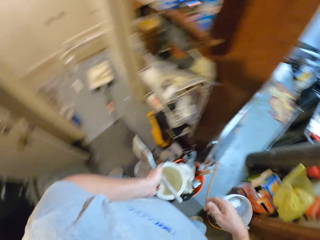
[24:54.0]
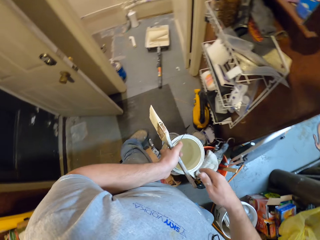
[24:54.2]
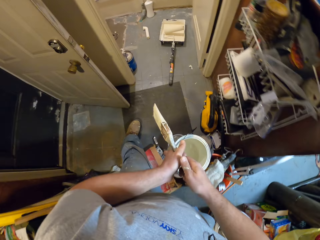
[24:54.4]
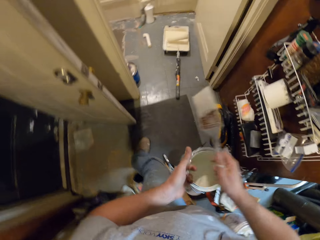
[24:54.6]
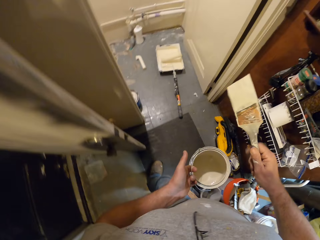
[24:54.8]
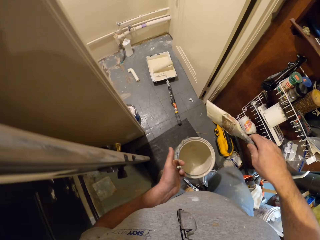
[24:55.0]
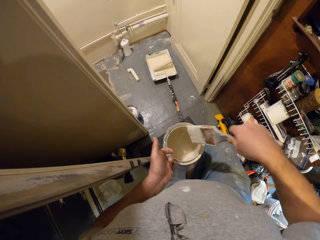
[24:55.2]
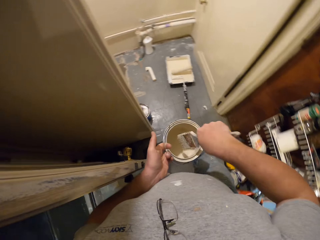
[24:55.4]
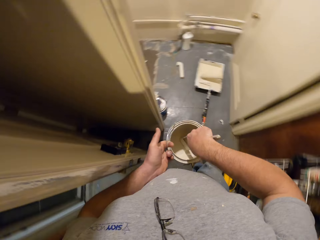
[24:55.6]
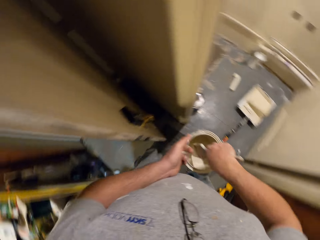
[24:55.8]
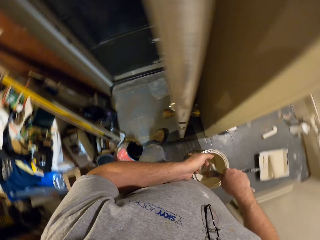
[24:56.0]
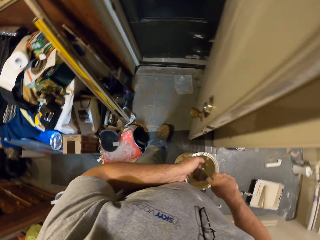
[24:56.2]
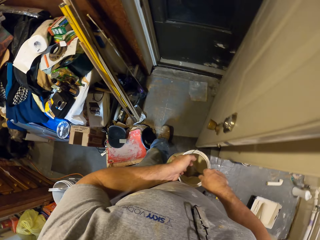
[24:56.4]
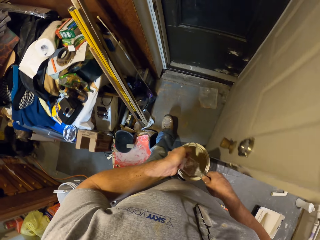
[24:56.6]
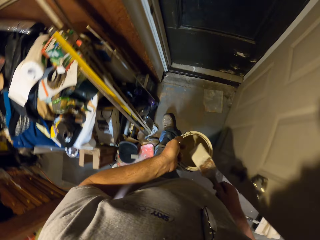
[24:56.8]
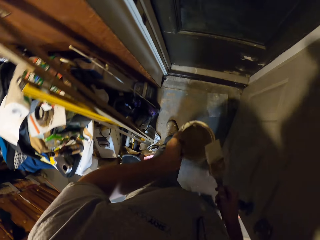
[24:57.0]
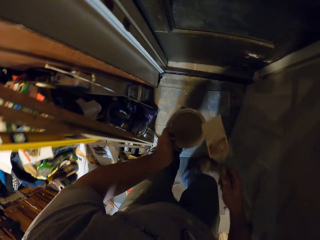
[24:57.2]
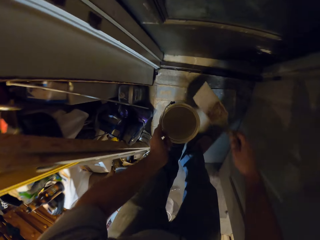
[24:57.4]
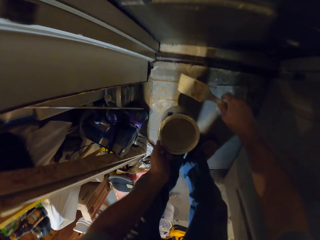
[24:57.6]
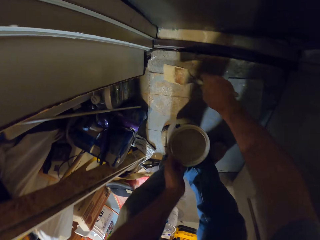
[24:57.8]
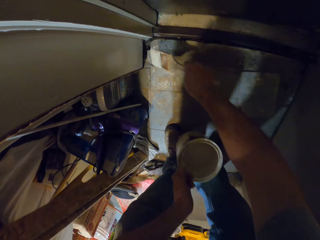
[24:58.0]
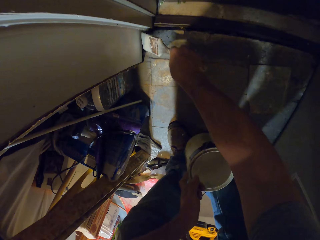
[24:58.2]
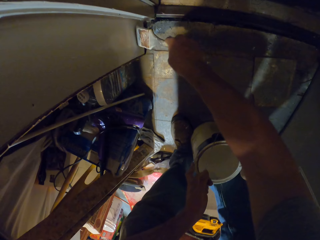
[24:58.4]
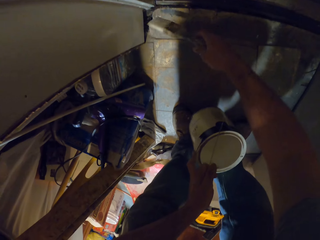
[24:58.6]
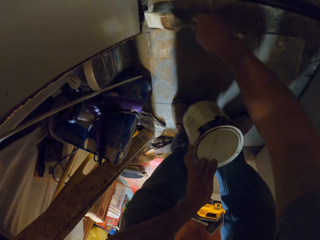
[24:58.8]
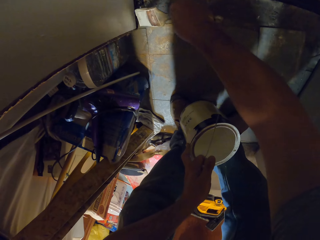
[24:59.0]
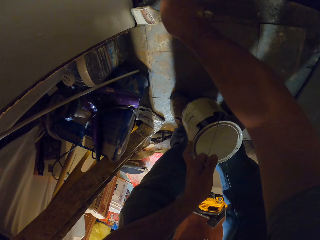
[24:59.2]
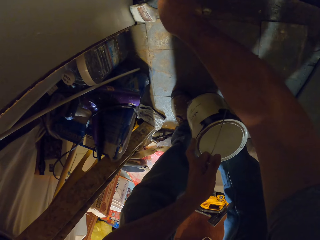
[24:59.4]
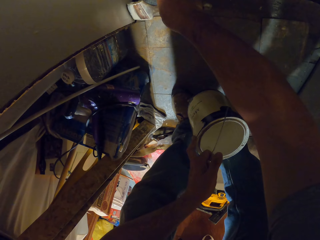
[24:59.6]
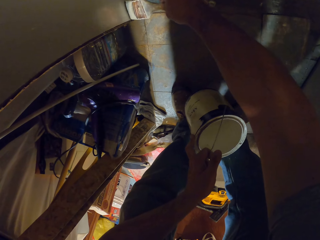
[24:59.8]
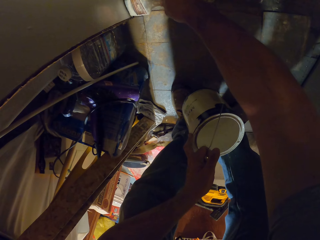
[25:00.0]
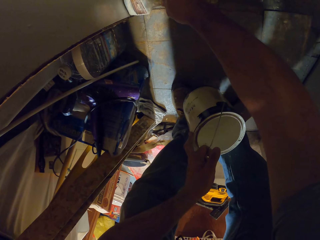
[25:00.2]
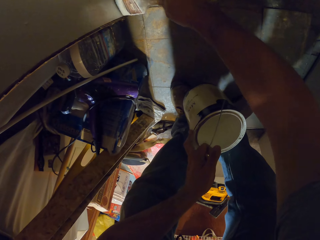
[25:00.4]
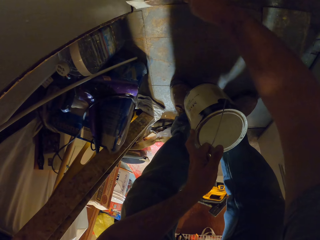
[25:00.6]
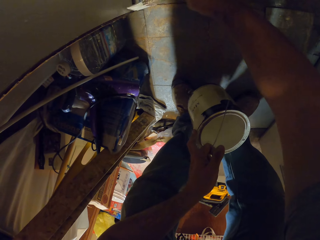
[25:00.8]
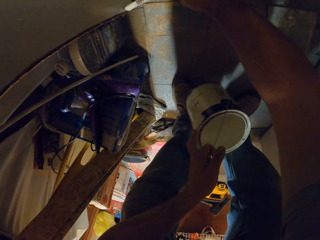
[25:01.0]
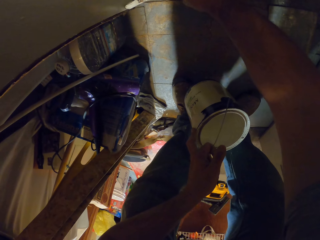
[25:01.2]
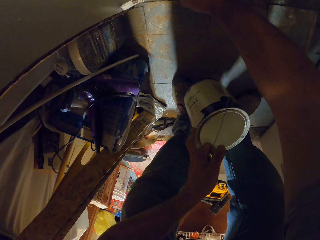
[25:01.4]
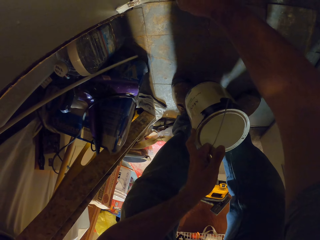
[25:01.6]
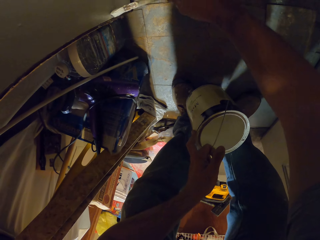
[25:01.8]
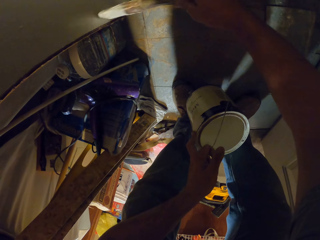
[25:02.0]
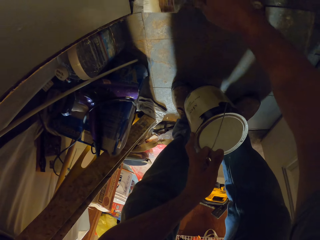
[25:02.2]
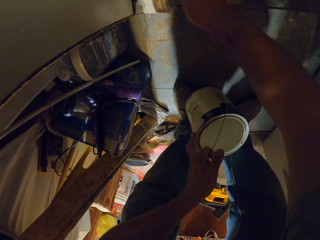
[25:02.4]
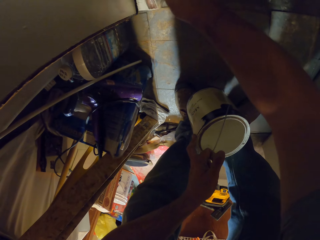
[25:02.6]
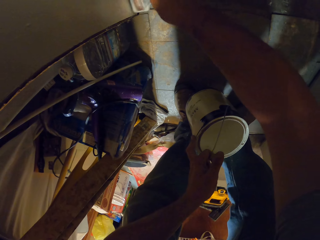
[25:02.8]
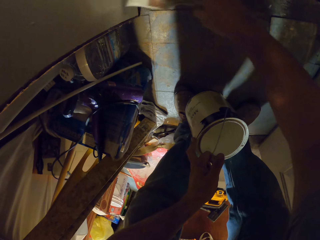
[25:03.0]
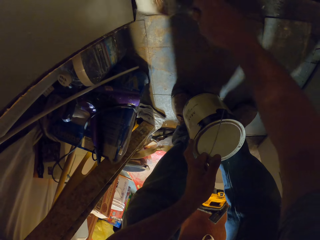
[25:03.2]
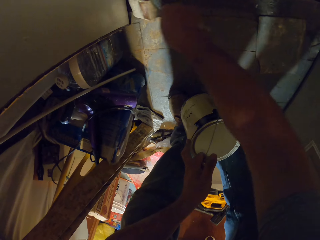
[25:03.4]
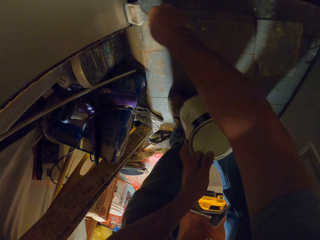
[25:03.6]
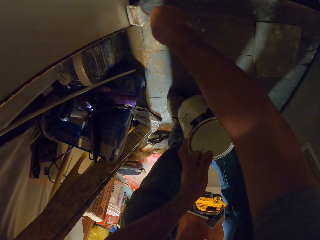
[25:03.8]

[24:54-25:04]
The camera wearer walks back to the door. He passes the paint brush in his left hand to his right hand. He scoops paint from the bucket of paint in his left hand with the paint brush. He paints the frame of the door with the paint brush in his right hand.

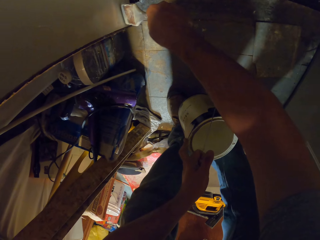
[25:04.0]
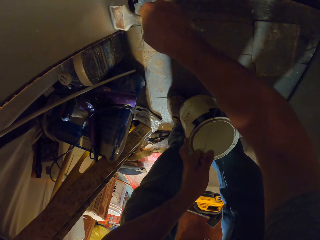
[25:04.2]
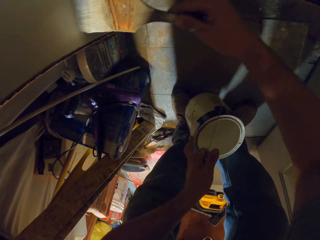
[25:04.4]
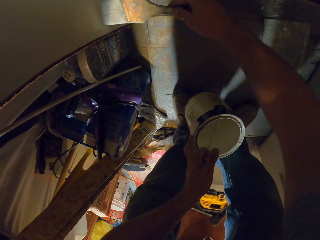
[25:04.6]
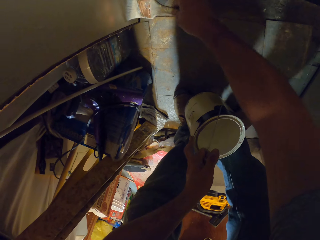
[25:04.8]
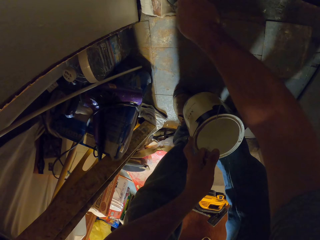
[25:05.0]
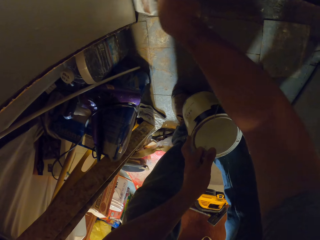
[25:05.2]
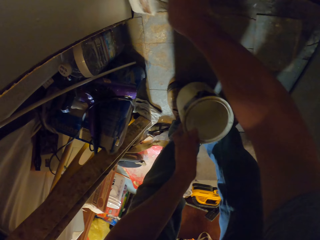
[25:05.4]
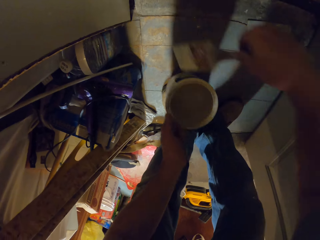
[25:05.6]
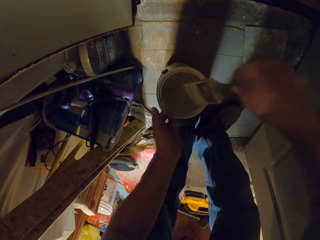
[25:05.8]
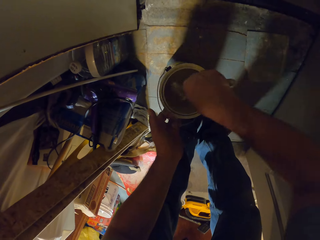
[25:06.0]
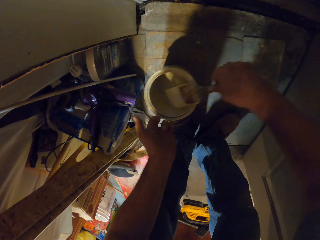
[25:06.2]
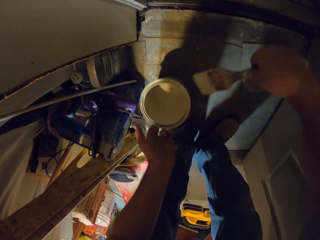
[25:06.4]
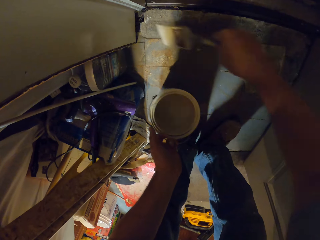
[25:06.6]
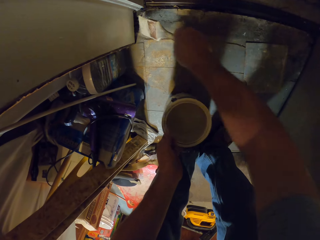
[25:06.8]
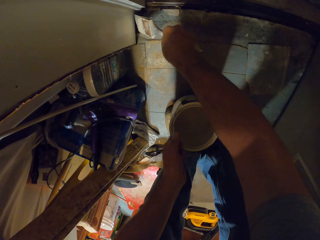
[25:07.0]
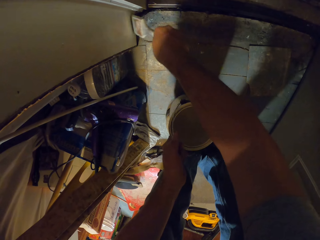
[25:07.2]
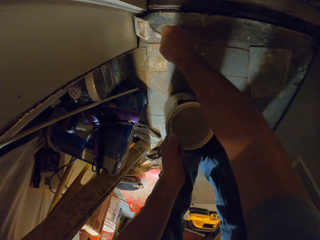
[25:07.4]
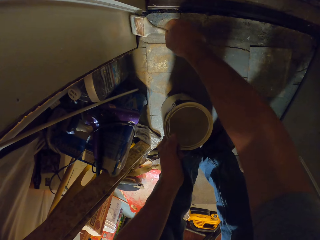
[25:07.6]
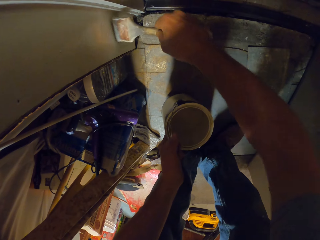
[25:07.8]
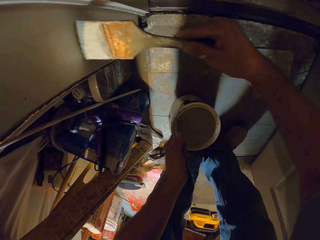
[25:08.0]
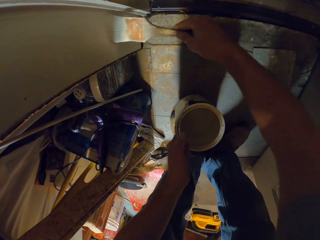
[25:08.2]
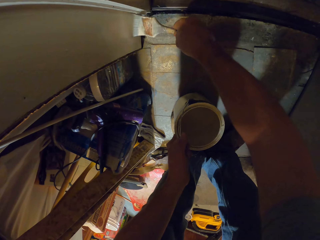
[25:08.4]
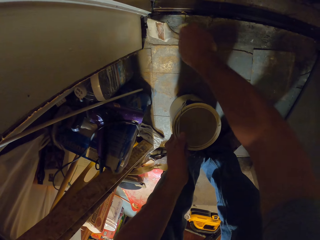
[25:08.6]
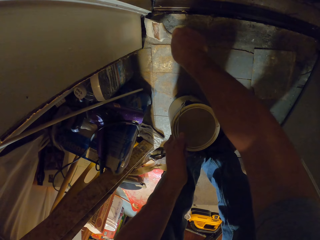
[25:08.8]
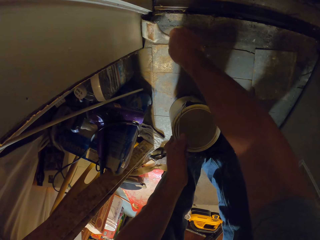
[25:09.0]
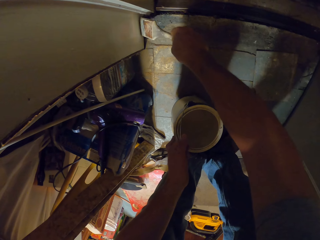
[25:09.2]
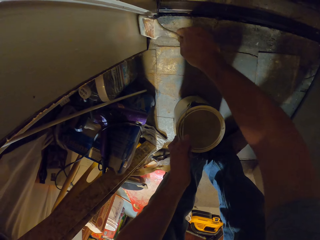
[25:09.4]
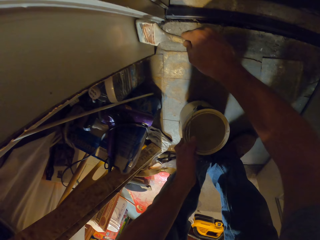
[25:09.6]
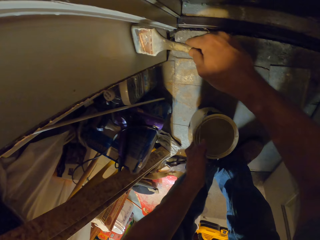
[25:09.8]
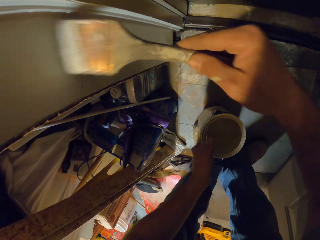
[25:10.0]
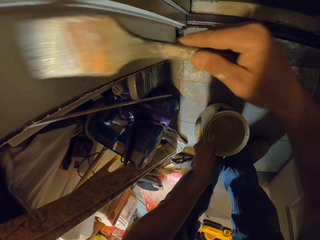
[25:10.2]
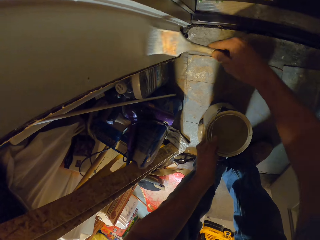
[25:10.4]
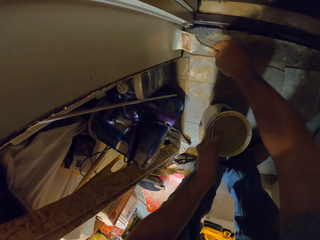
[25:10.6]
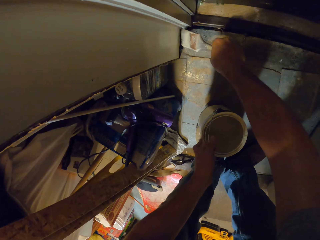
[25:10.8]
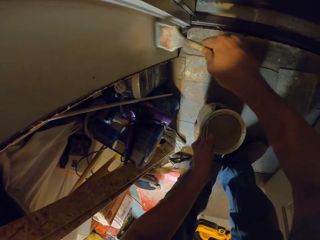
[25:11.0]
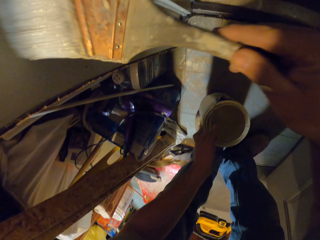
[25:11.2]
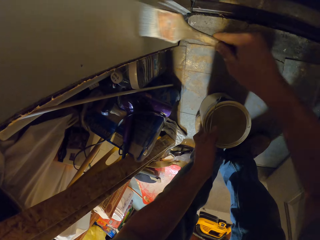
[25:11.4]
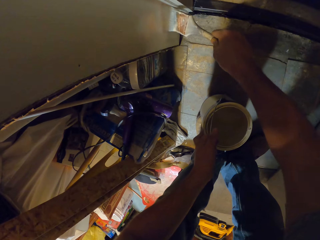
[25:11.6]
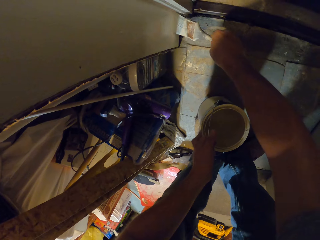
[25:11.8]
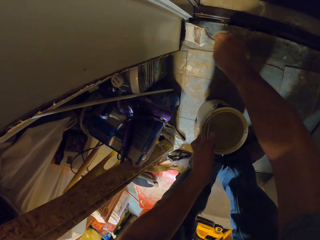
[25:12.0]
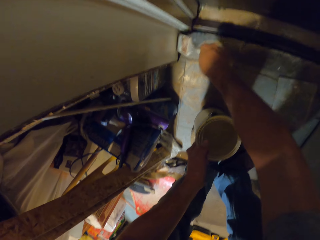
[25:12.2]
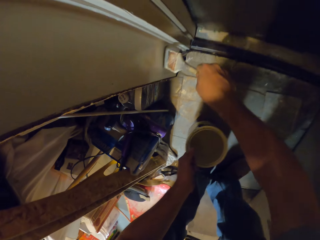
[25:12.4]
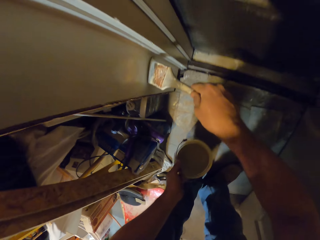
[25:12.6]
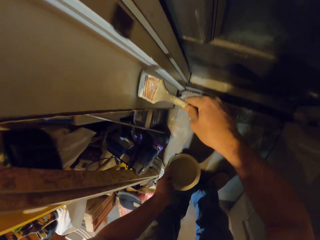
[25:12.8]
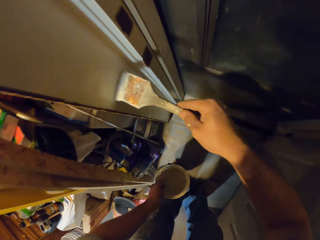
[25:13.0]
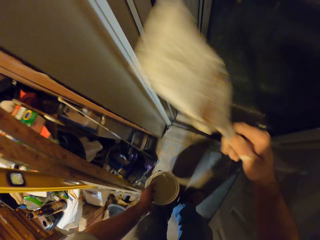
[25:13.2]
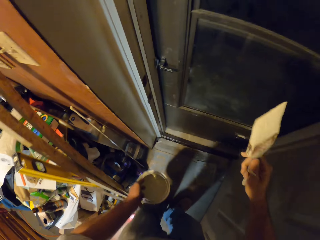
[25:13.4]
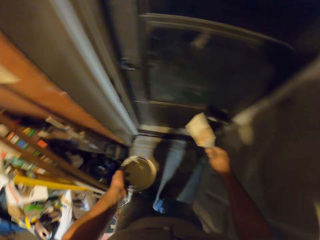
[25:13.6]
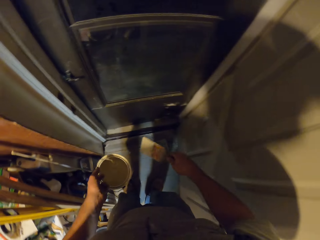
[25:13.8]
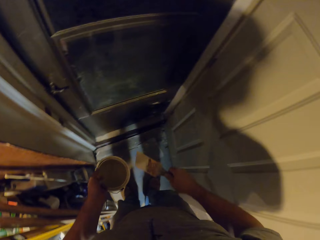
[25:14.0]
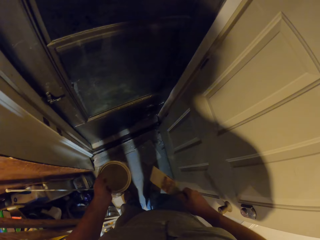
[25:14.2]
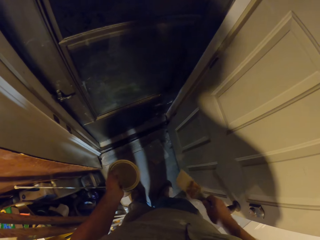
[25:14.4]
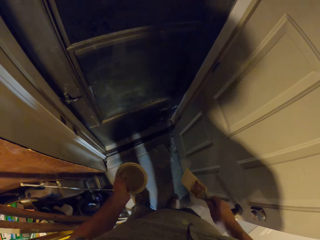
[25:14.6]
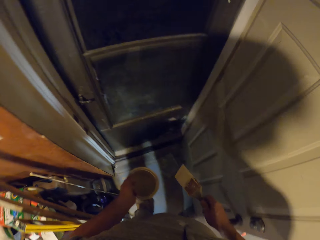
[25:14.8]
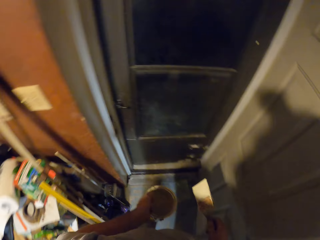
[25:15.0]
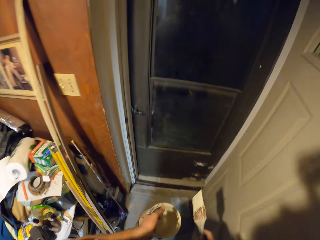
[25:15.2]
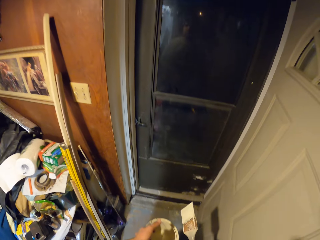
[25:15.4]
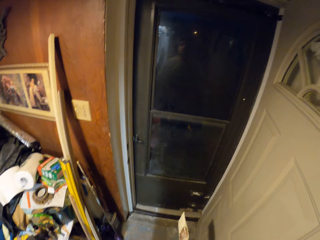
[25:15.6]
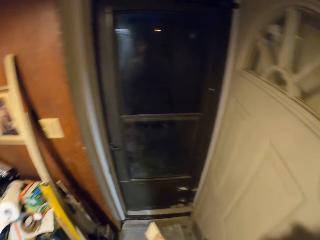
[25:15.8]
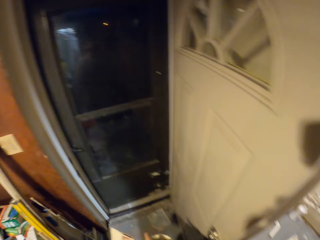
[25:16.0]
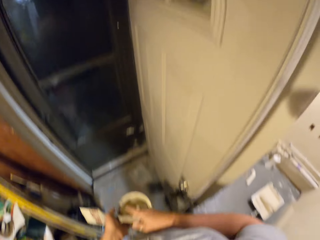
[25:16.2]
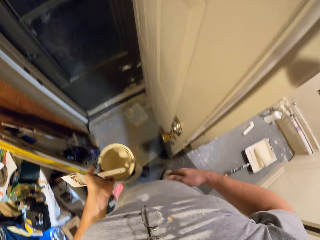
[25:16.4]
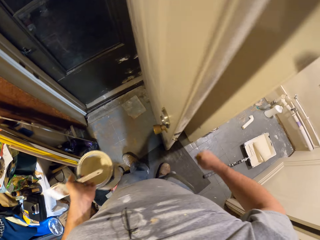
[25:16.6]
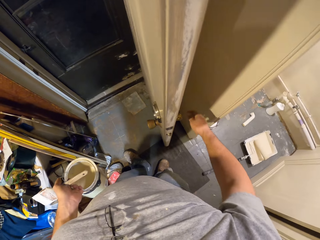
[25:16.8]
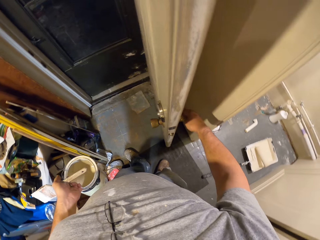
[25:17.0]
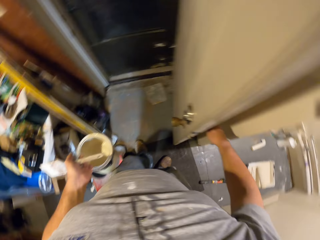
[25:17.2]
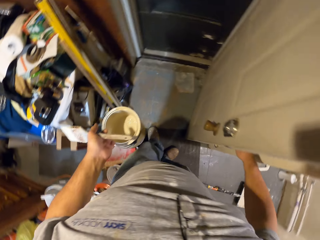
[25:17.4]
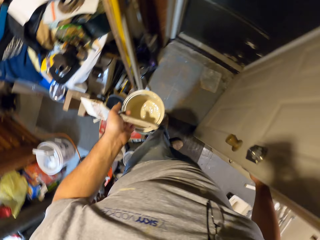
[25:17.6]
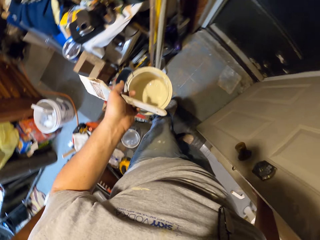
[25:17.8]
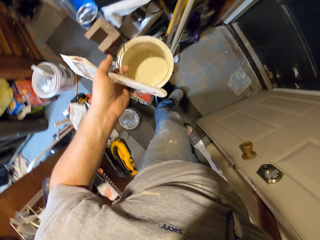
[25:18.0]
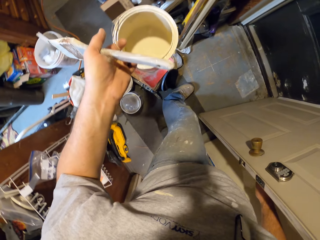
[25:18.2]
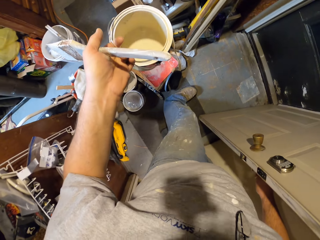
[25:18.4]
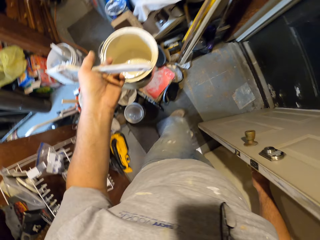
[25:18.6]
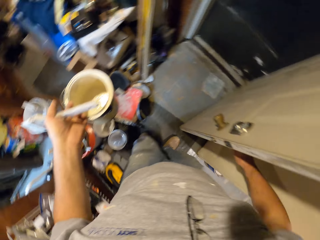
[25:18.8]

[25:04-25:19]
The camera wearer scoops paint from the bucket of paint in his left hand with the paint brush. He paints the frame of the door with the paint brush in his right hand. He stops painting. He walks backwards. He passes the paint brush in his right hand to his left hand. He holds a door knob with his right hand.
